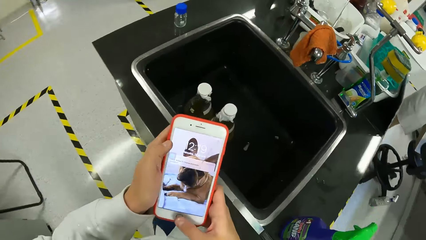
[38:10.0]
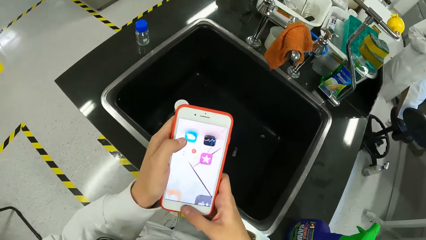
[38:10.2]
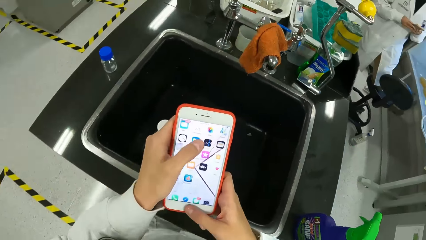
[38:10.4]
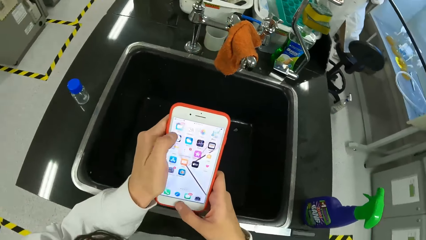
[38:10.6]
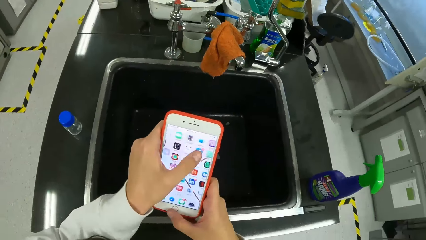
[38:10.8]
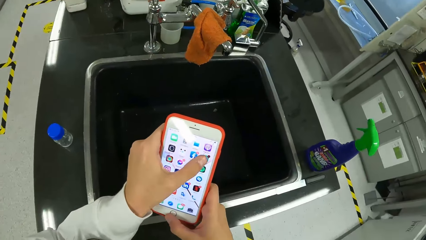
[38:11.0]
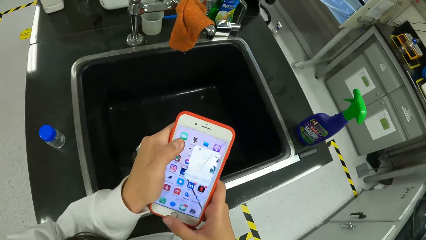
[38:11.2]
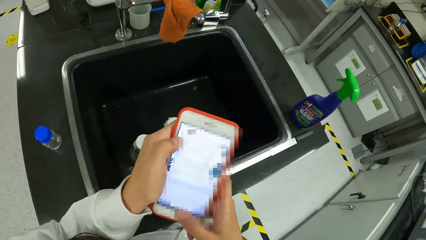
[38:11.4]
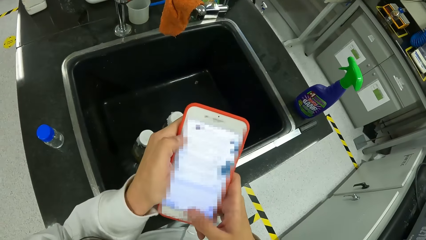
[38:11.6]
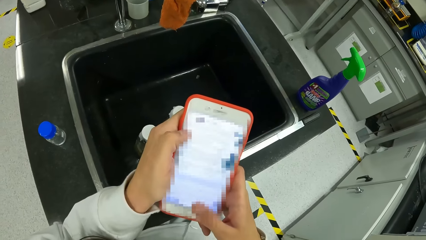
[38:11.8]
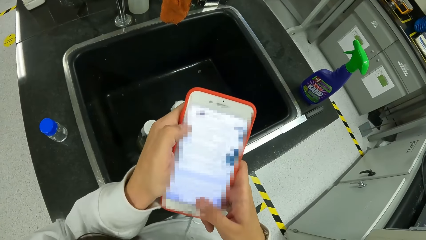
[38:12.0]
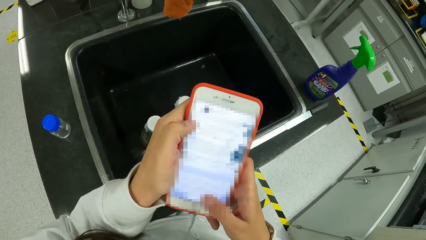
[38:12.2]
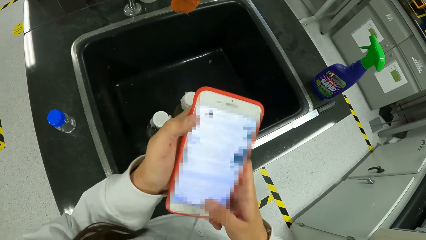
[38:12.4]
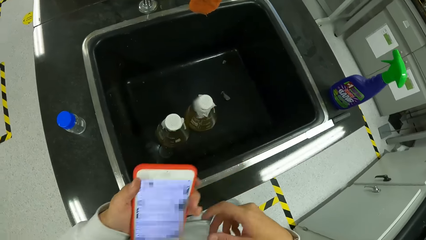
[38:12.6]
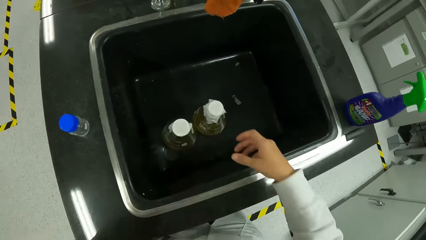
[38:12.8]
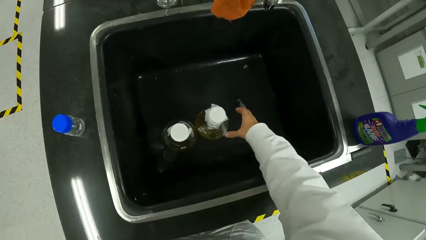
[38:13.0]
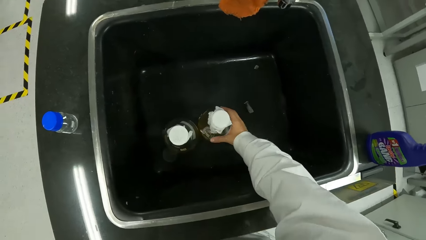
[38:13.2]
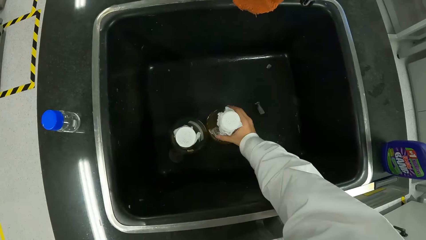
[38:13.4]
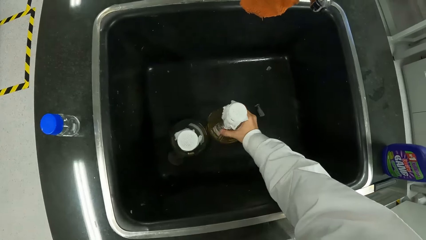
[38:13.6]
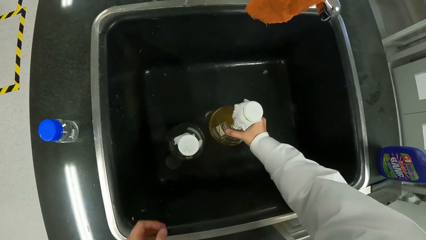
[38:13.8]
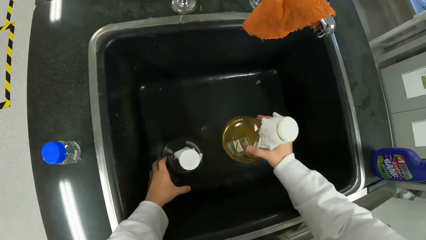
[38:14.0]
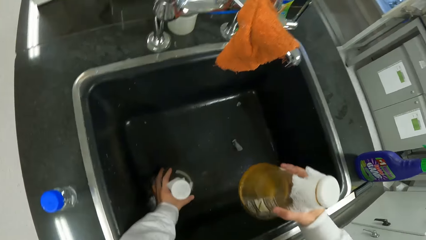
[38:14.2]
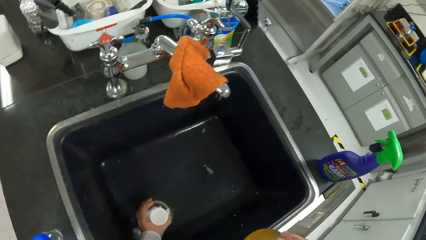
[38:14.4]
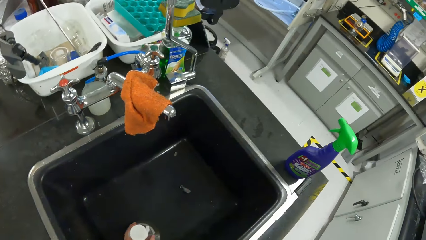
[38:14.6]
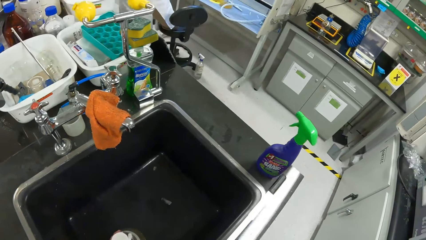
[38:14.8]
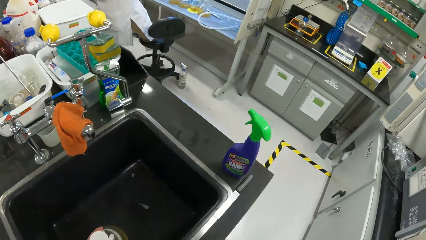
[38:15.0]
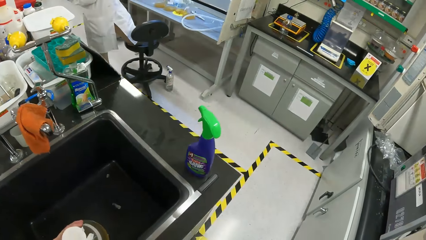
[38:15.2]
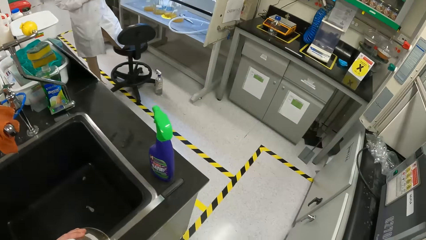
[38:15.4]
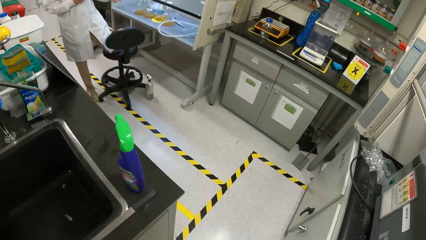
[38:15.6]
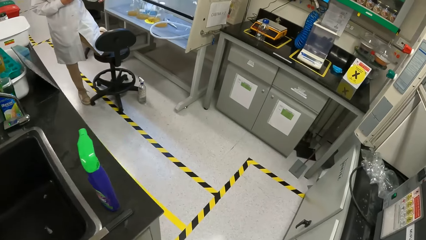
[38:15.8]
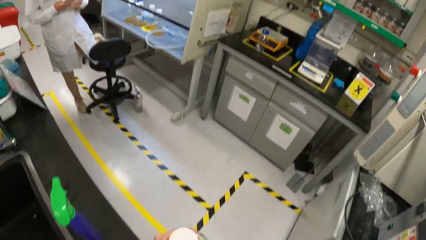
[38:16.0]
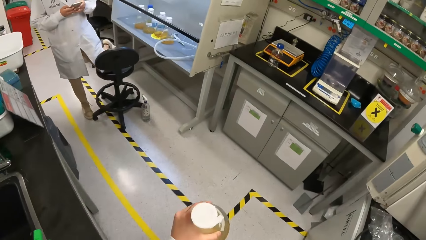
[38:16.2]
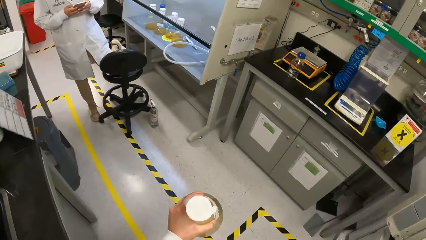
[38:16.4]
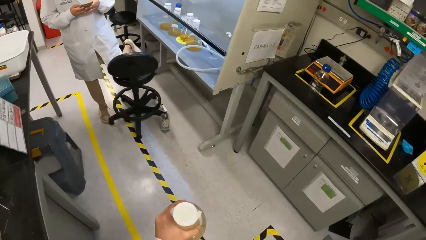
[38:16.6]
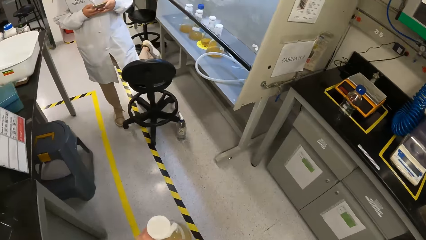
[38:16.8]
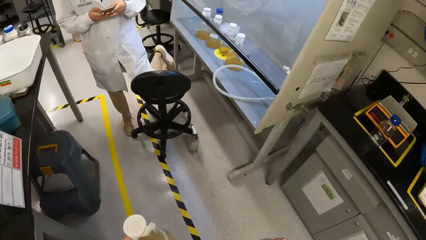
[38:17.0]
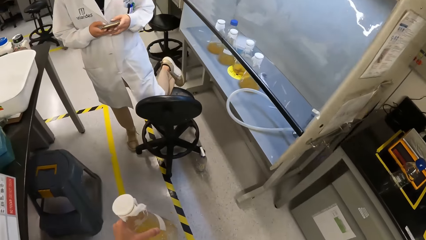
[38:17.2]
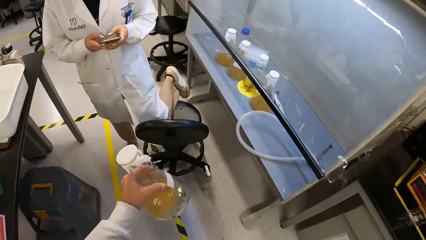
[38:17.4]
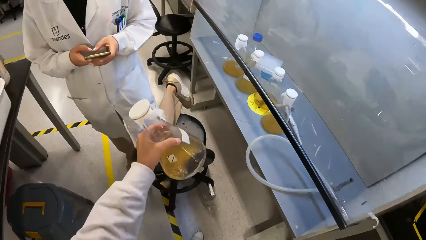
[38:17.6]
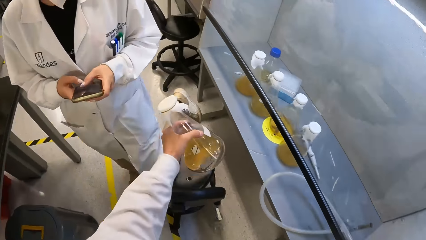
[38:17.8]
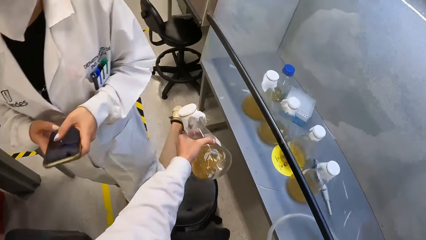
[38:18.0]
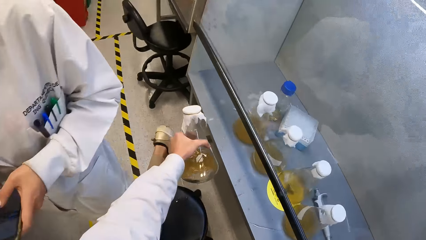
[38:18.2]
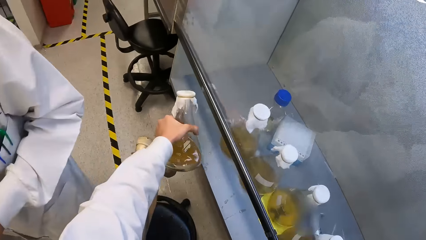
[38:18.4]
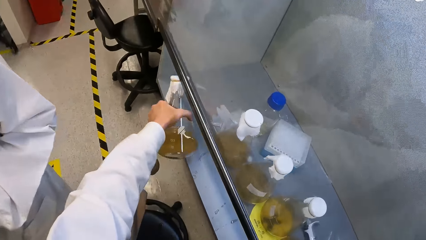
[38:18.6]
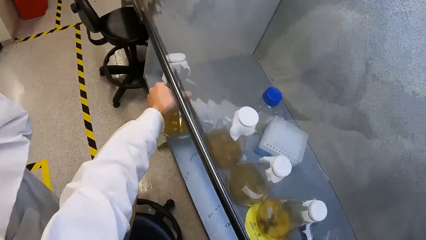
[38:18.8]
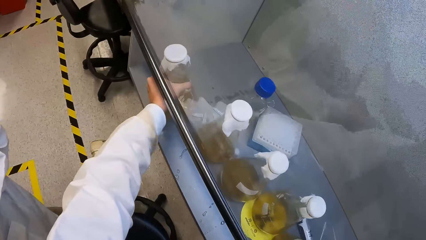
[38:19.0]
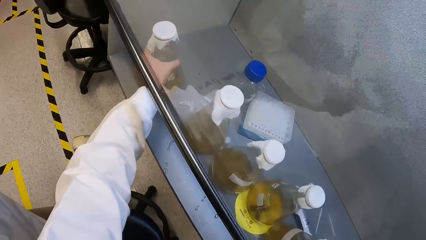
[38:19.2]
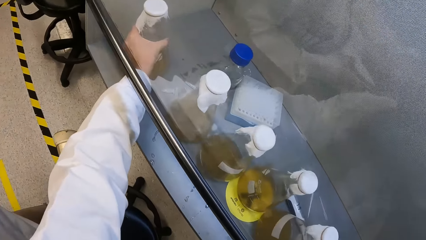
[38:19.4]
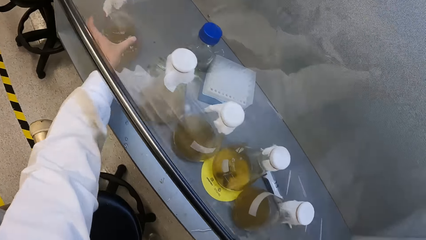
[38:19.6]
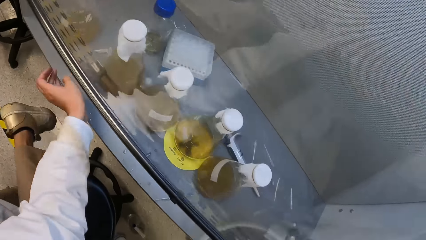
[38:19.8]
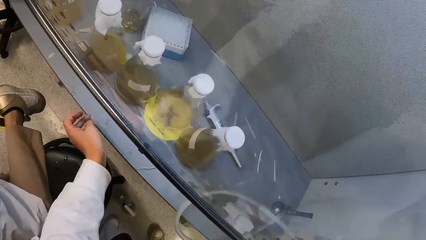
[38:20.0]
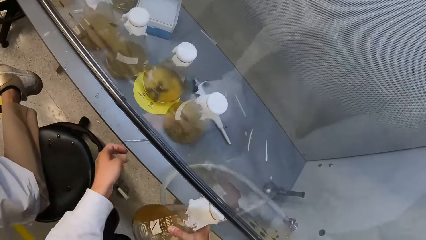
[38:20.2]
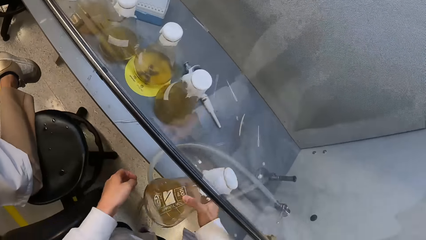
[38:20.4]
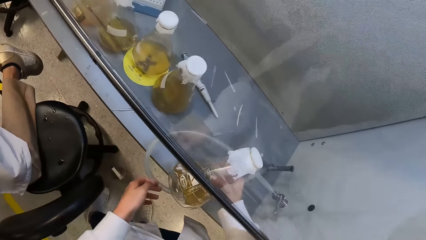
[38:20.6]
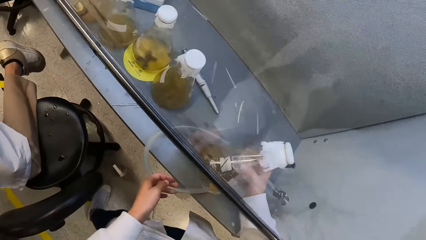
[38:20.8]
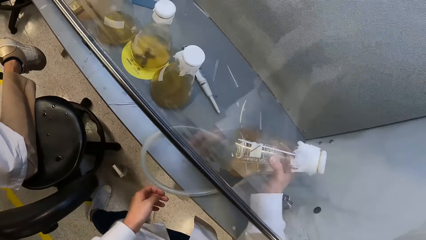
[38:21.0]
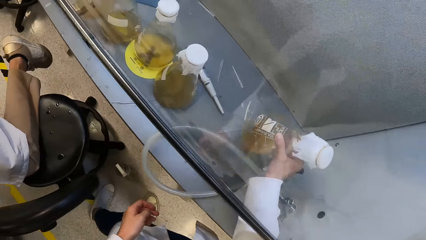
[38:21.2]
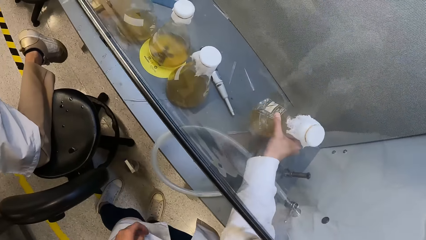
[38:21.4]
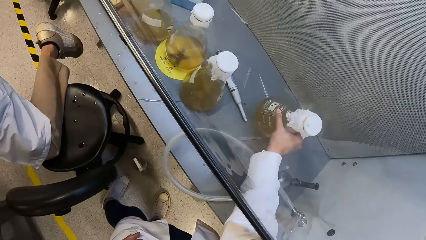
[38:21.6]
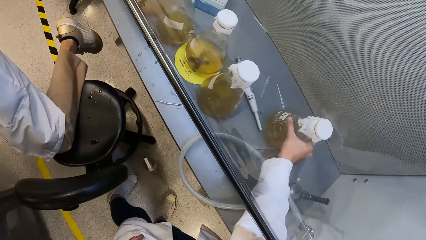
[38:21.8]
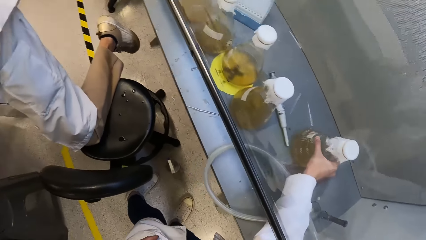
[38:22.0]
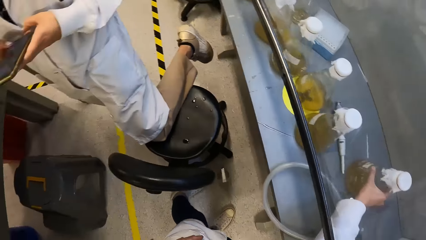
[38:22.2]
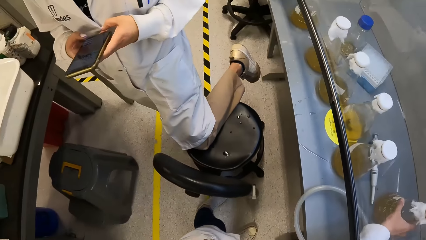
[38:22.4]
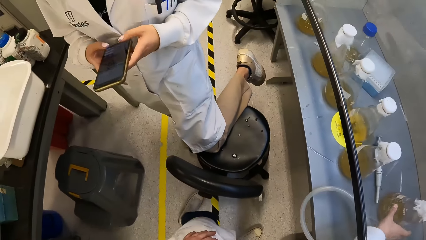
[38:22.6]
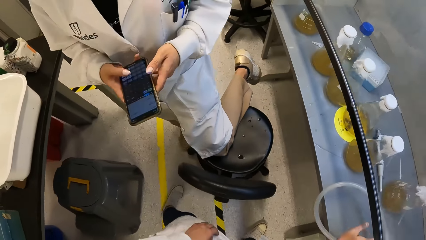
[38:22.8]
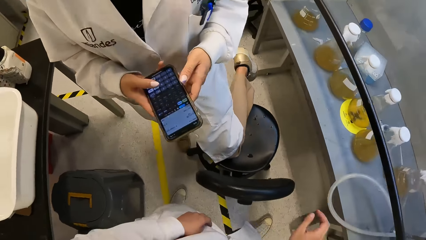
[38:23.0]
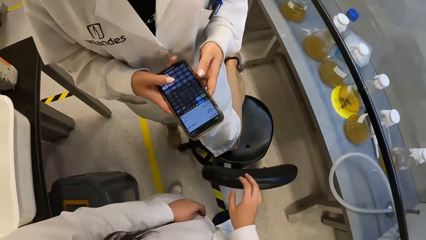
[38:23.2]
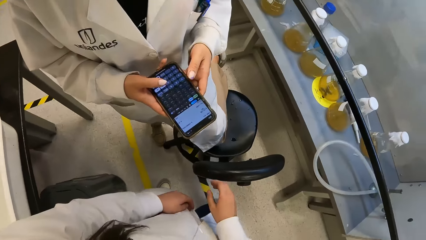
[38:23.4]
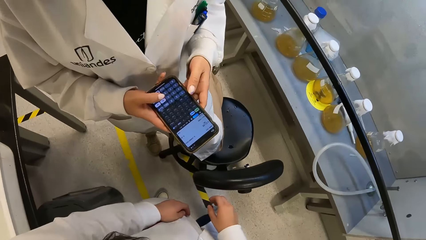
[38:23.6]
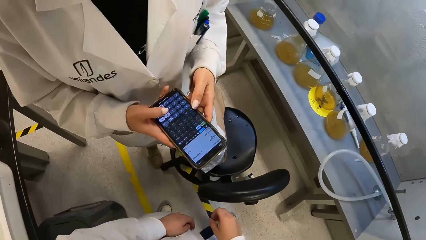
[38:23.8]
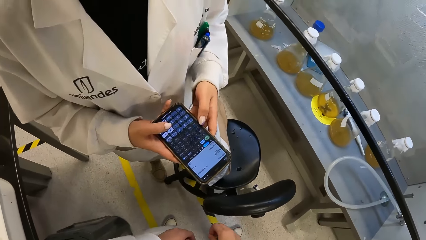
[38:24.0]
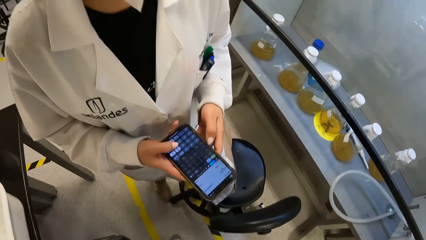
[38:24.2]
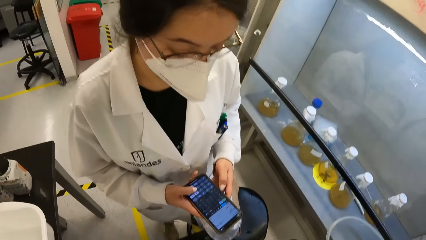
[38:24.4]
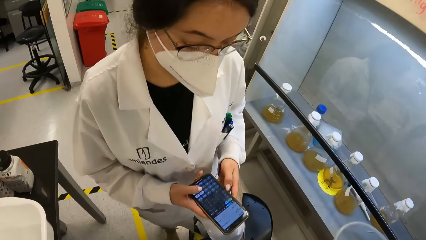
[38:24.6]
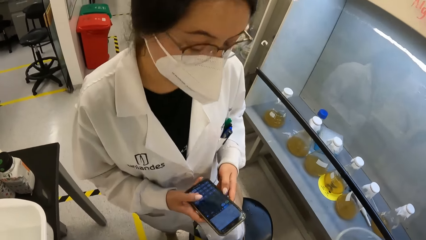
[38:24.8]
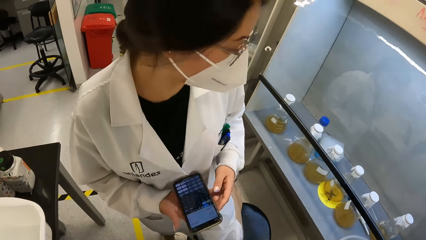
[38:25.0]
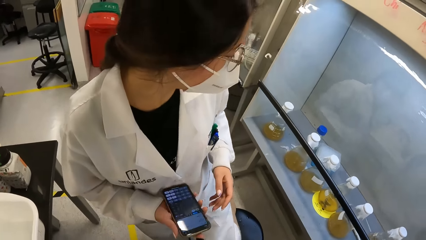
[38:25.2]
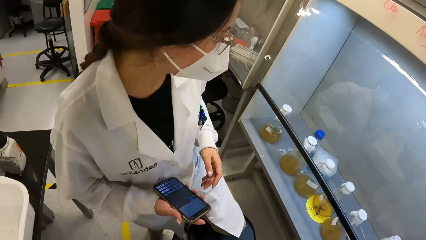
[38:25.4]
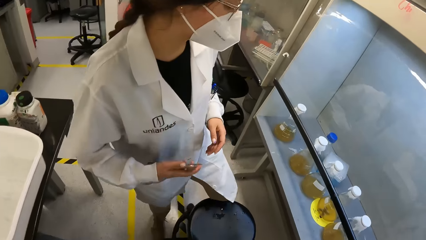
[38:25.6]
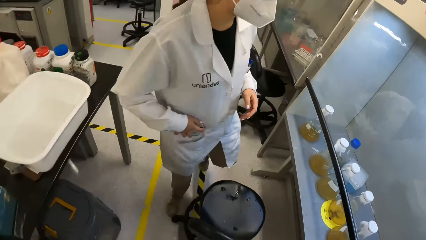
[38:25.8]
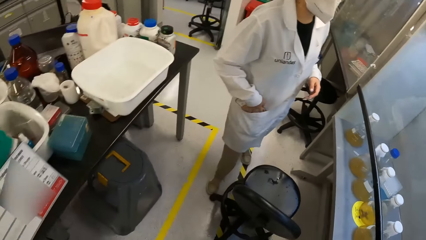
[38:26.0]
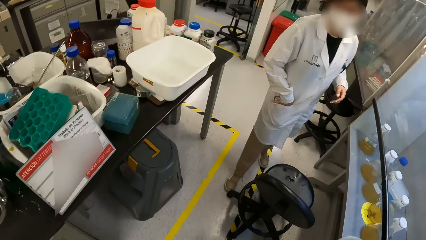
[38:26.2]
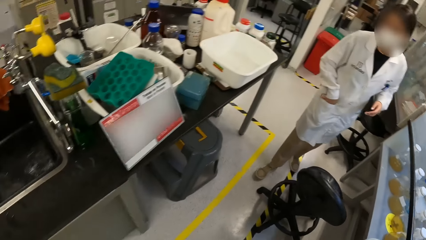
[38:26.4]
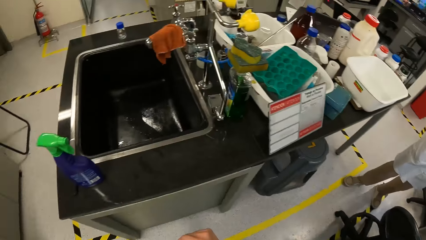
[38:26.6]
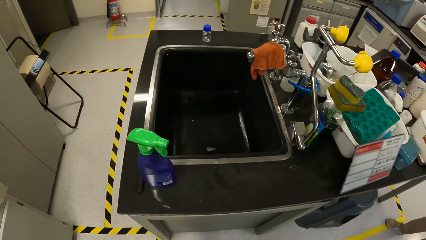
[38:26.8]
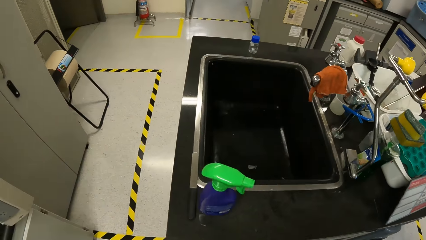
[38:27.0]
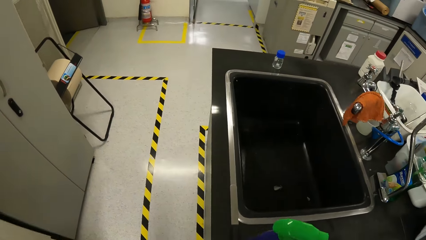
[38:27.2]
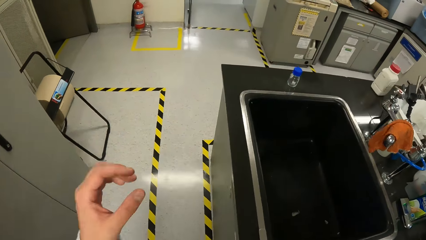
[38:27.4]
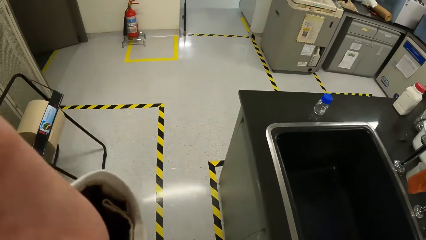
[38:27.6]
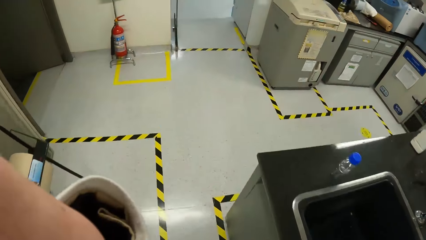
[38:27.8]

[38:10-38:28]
The camera wearer operates the phone with both hands. She picks a bottle from a sink with her right hand. She picks a bottle from the sink with her left hand. She walks. She places the bottle in her left hand under the show glass. She places the bottle in her right hand under the show glass. She converses with the co-worker. The co-worker places the phone in her right hand into her lab coat pocket.
